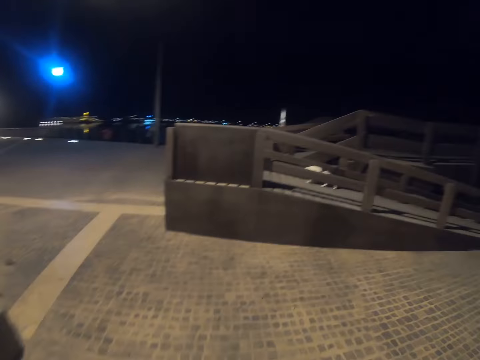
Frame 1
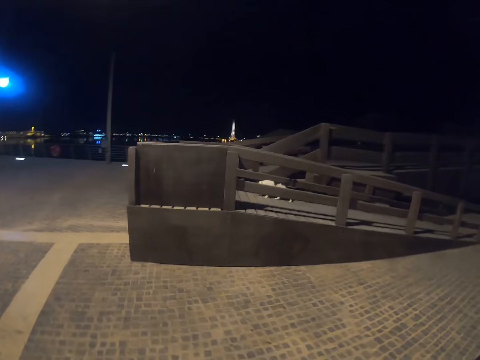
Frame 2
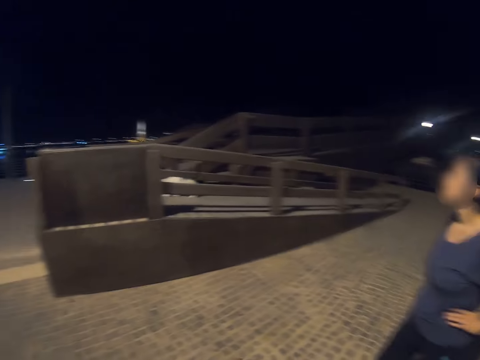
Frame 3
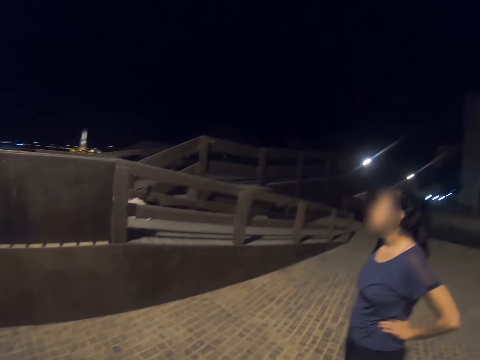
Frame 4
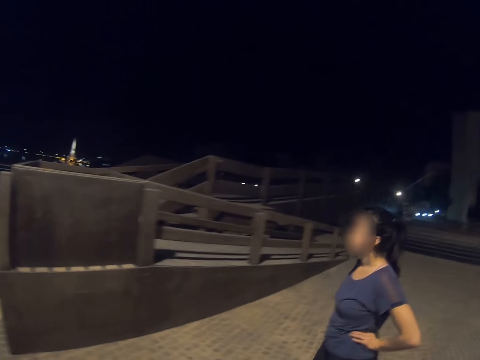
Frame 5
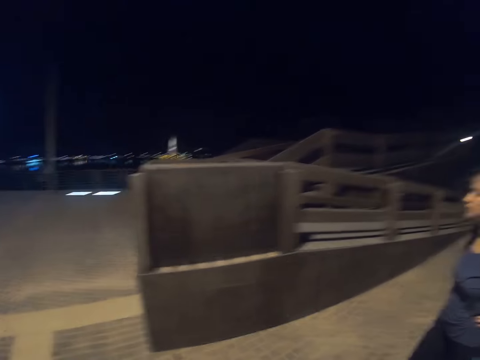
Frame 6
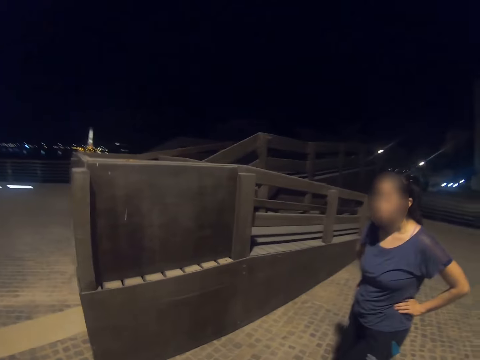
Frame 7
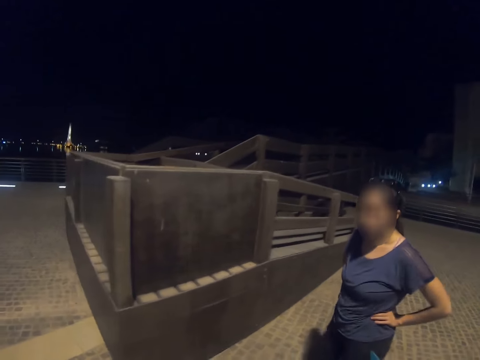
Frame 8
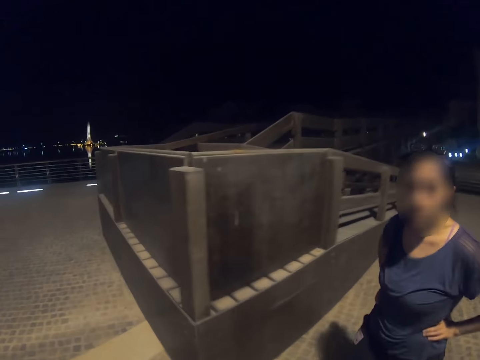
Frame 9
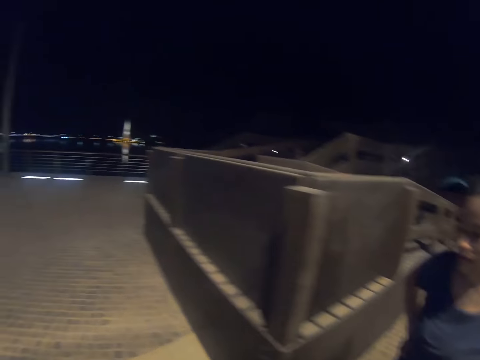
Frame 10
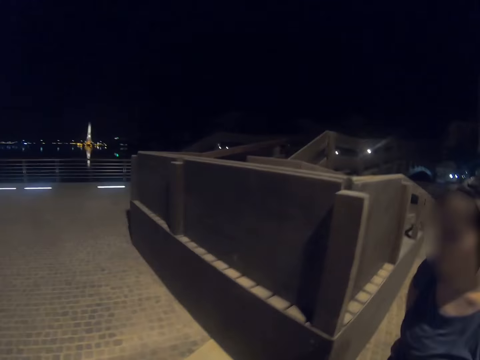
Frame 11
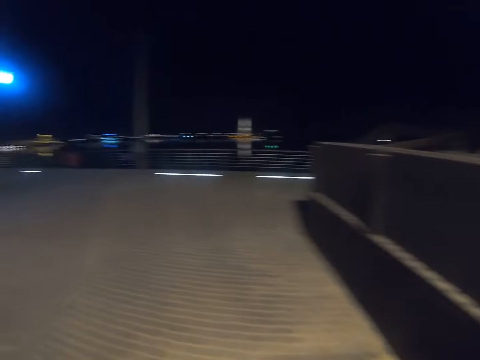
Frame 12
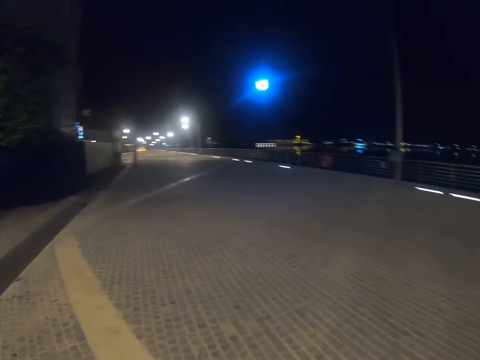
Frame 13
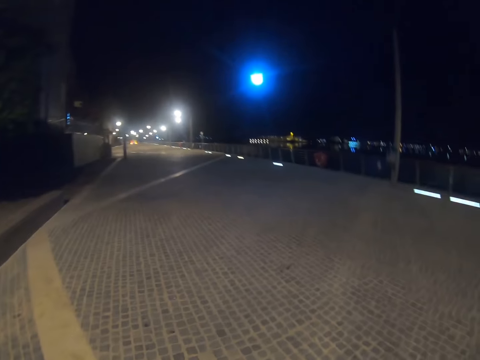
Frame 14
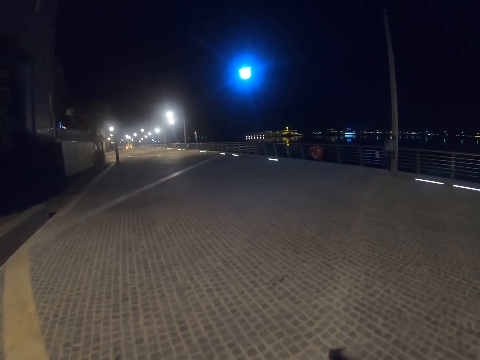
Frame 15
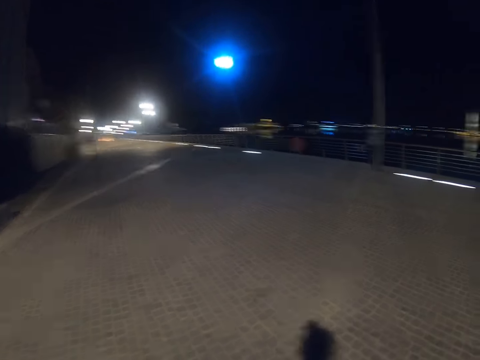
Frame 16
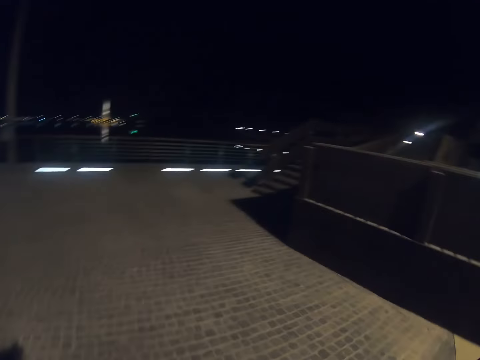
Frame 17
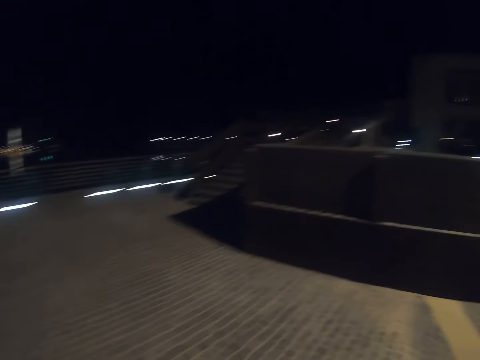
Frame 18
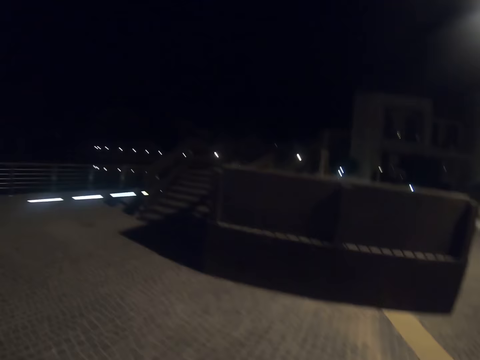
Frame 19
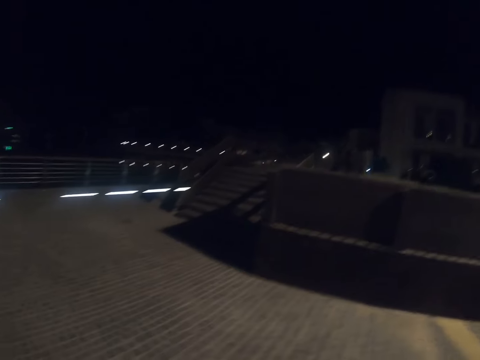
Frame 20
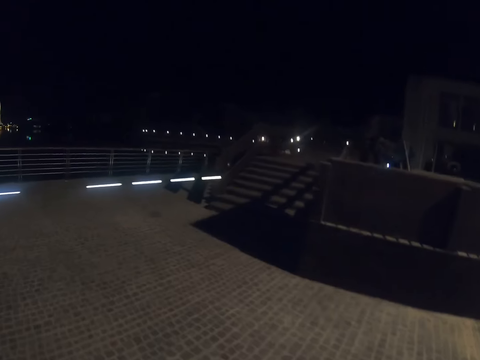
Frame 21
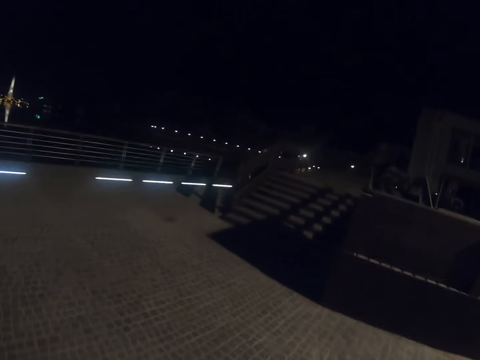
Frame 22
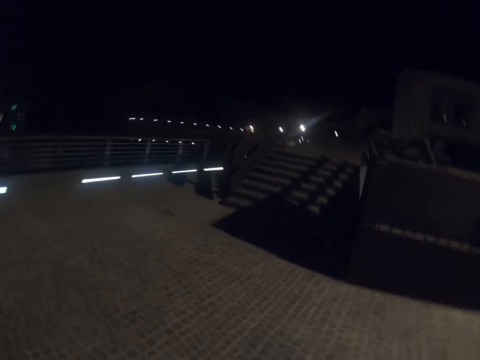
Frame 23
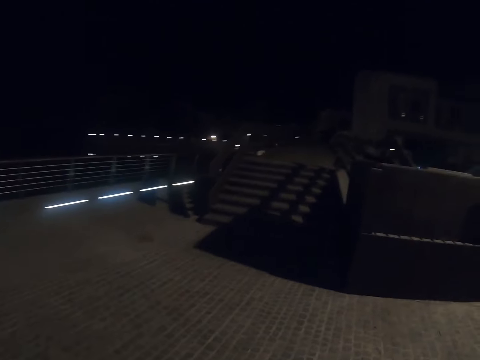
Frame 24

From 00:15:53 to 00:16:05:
A person walks around. The camera wearer walks along the pavement.

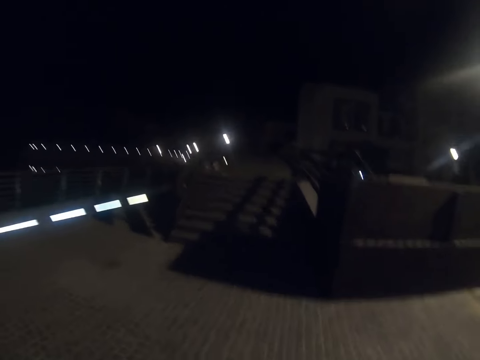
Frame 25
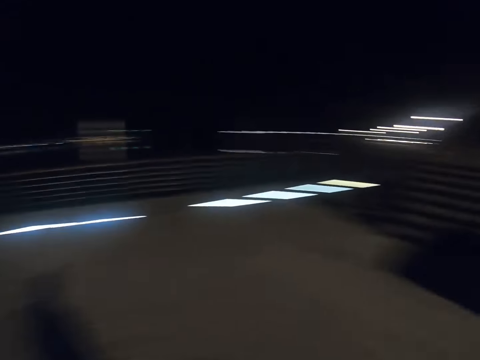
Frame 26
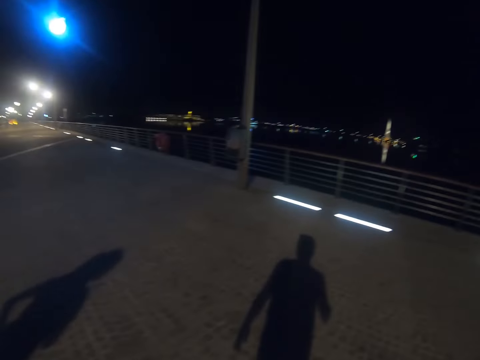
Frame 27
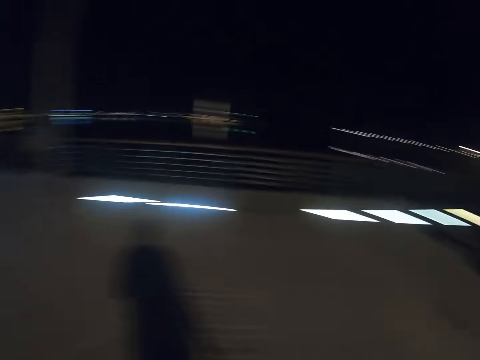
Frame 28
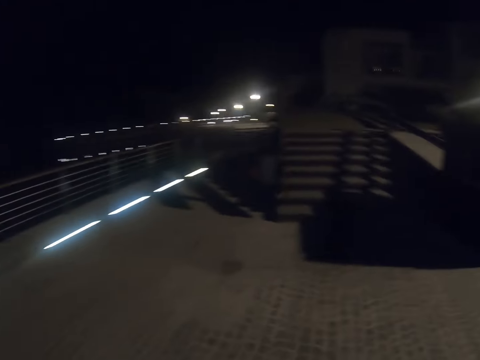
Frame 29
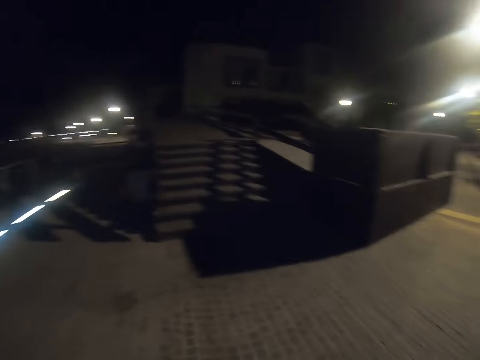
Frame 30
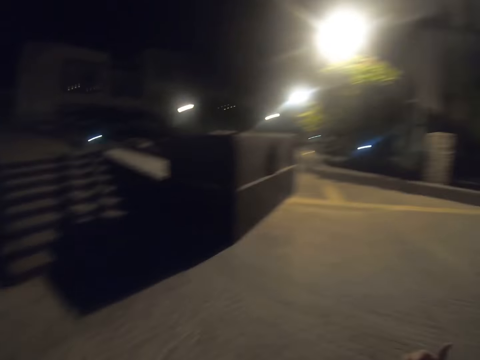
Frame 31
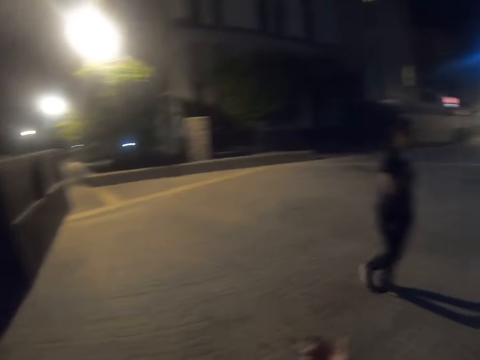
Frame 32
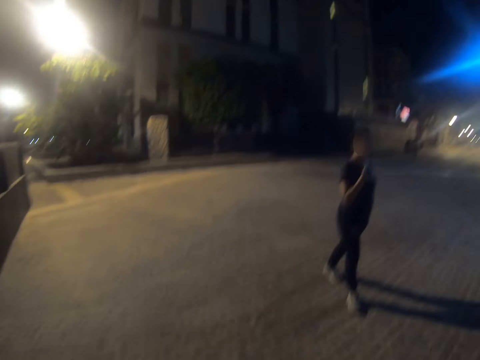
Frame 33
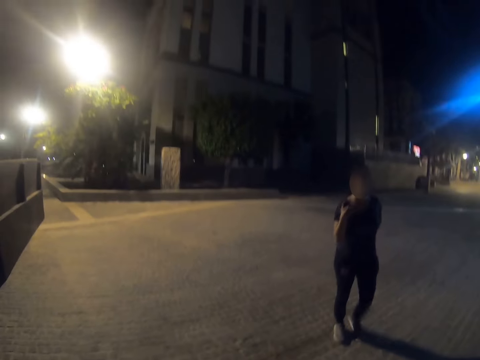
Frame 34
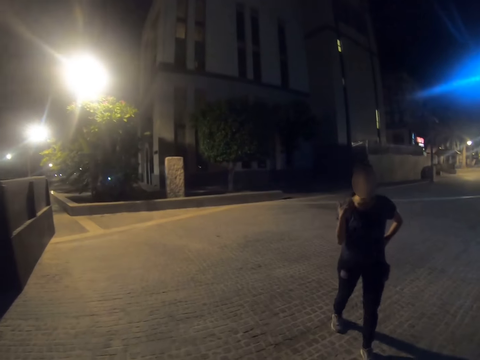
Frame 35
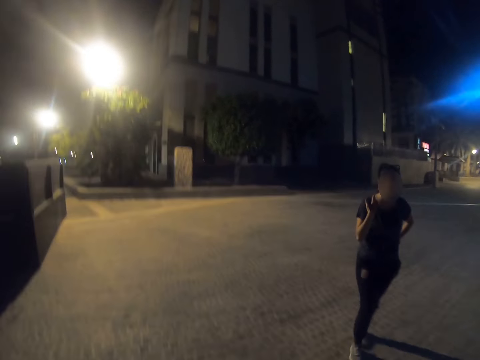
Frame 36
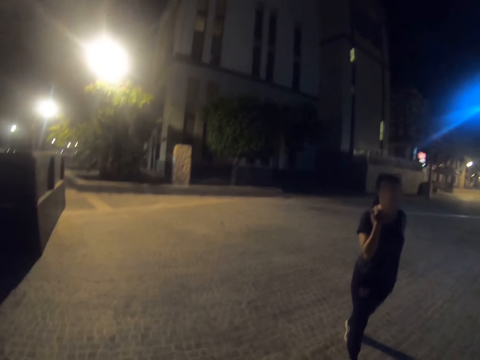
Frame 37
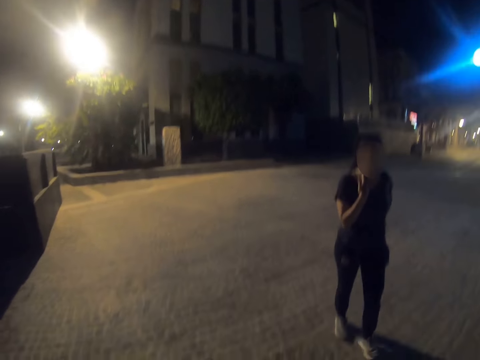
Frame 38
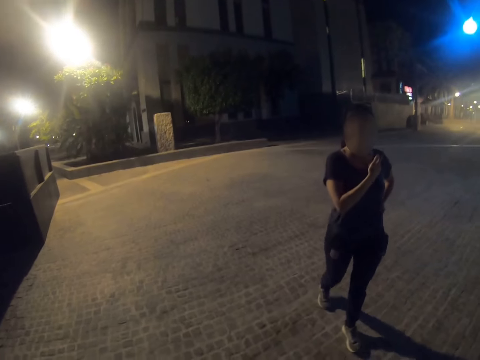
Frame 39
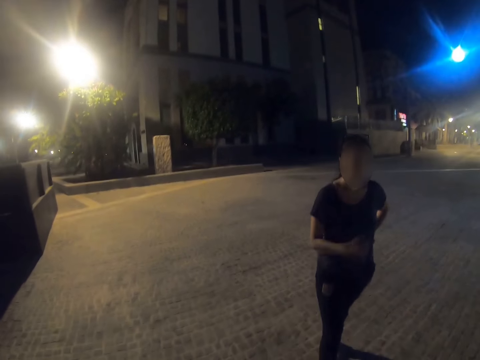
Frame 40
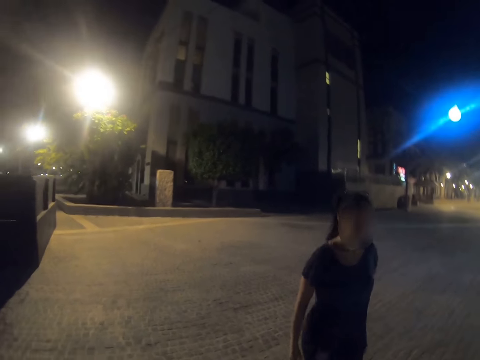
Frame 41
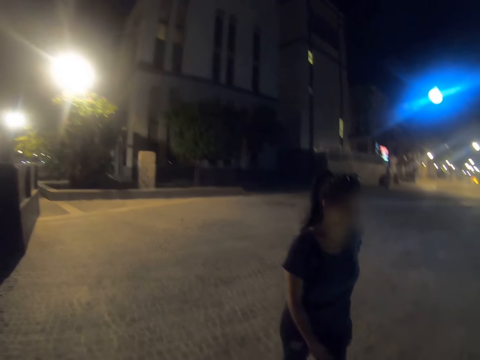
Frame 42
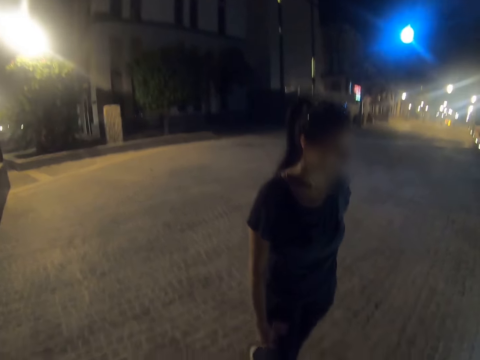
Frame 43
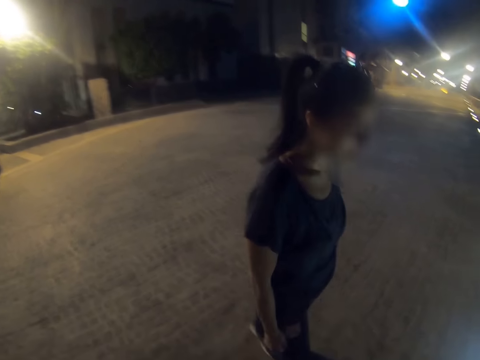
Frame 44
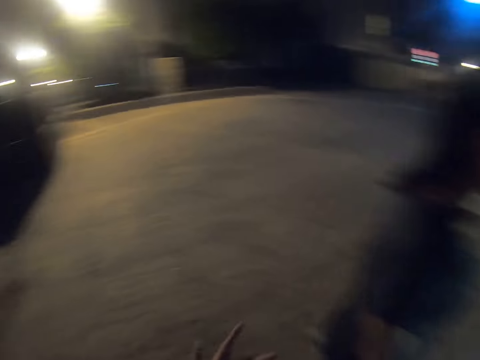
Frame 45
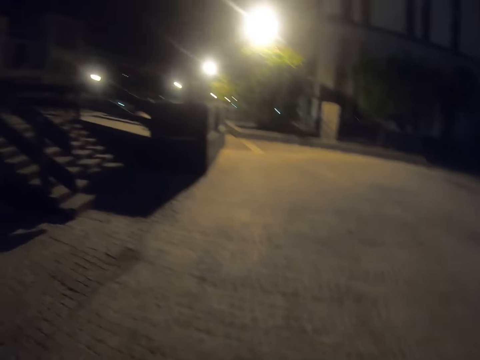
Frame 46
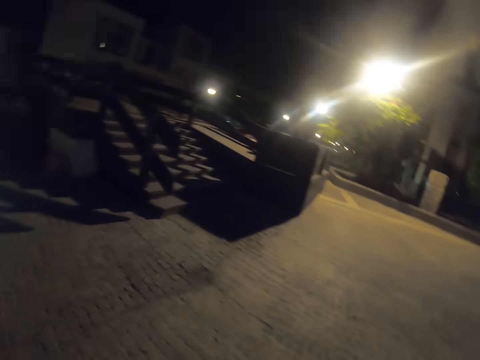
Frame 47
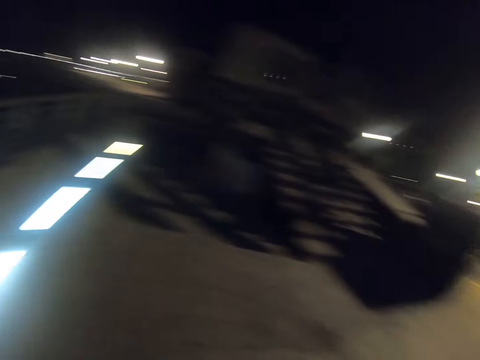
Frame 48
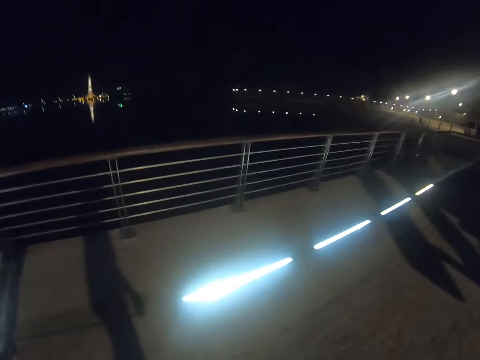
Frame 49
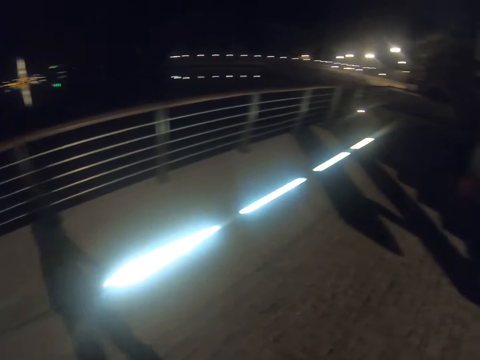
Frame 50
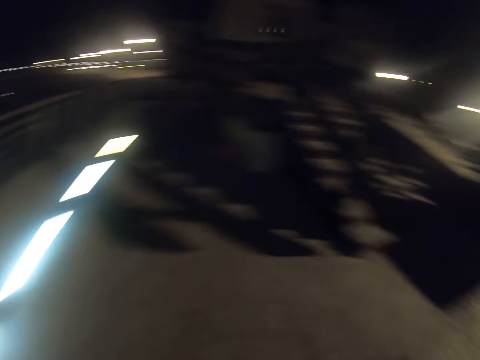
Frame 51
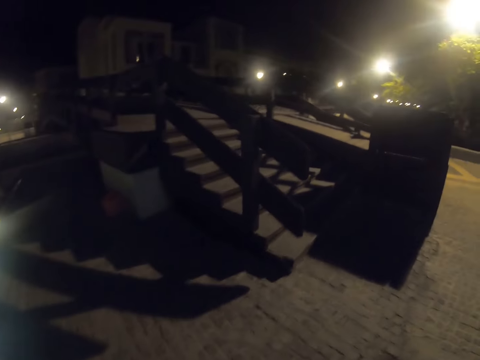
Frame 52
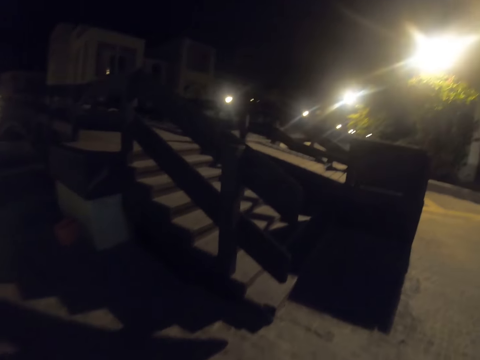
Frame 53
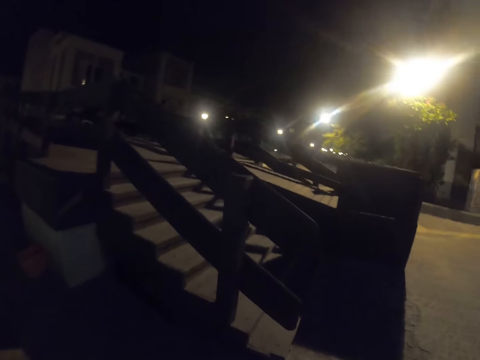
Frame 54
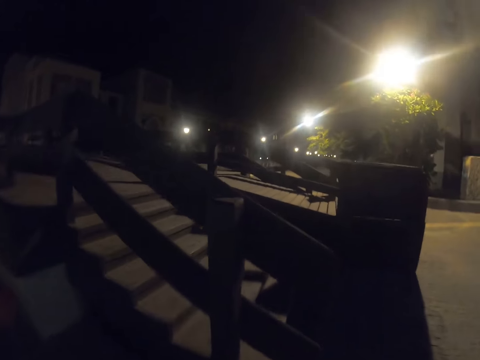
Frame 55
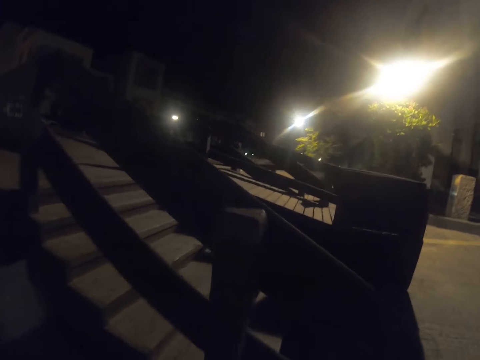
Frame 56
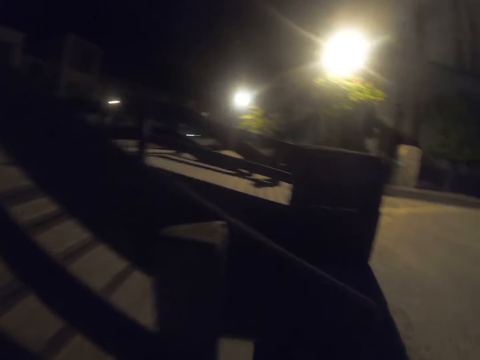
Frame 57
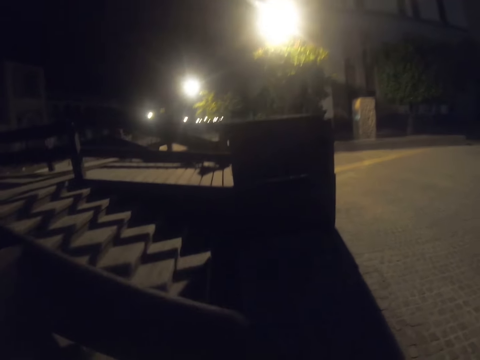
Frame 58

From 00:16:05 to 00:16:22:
The camera wearer looks around. A person interacts with the camera wearer.
